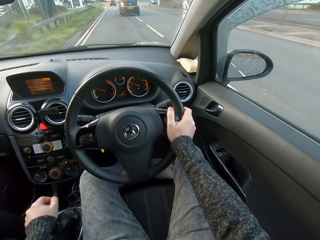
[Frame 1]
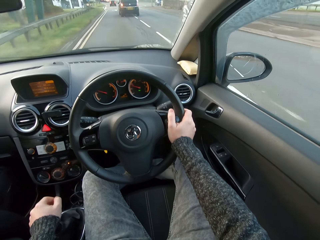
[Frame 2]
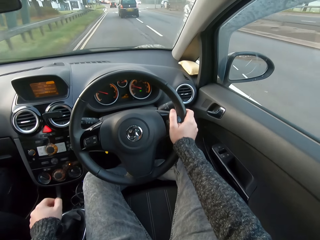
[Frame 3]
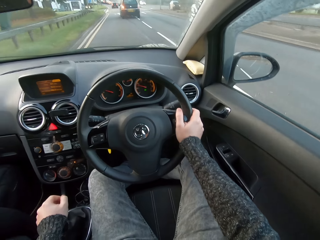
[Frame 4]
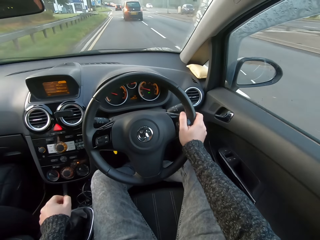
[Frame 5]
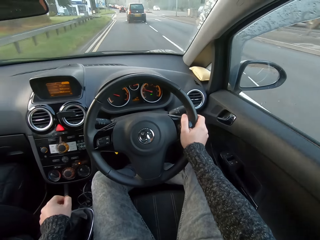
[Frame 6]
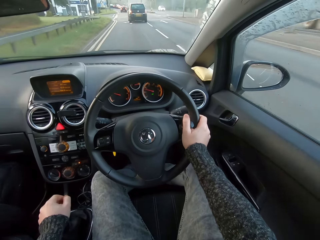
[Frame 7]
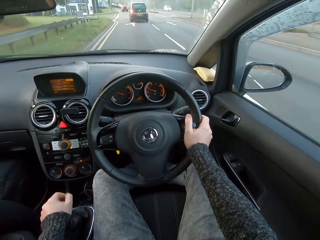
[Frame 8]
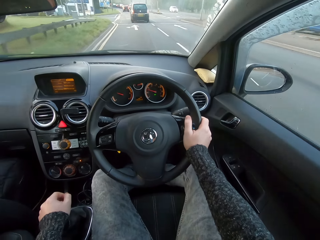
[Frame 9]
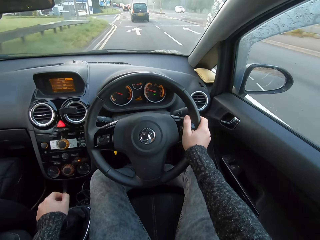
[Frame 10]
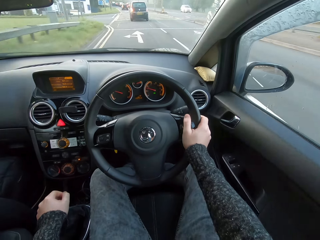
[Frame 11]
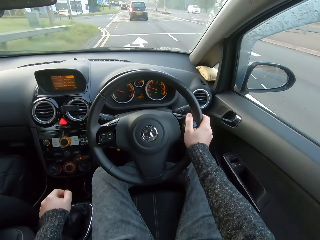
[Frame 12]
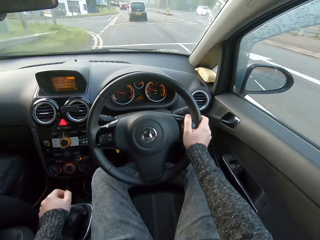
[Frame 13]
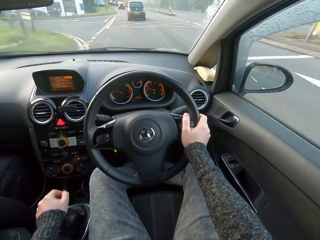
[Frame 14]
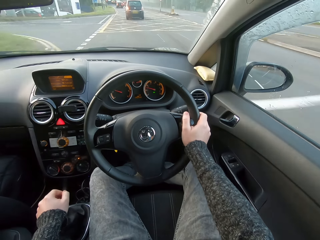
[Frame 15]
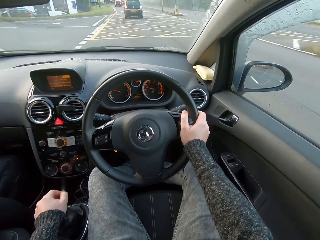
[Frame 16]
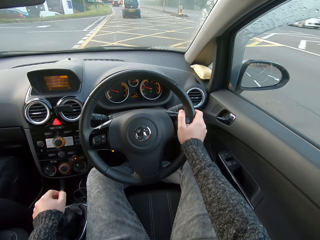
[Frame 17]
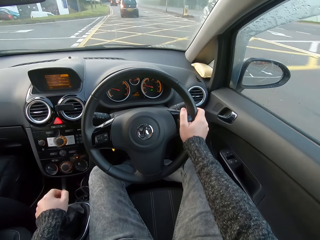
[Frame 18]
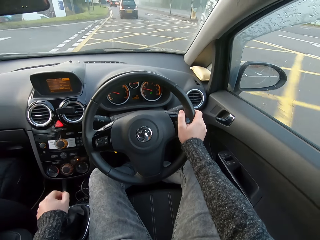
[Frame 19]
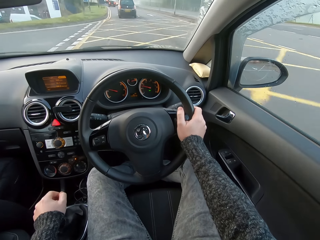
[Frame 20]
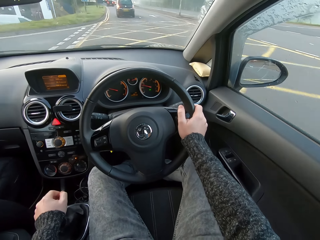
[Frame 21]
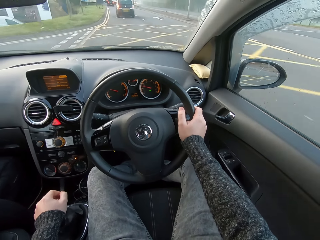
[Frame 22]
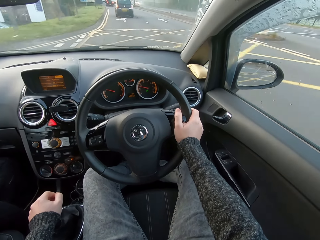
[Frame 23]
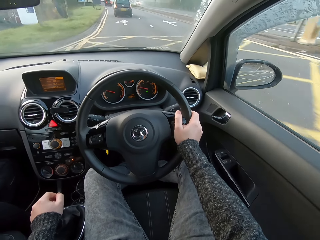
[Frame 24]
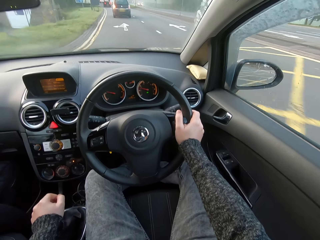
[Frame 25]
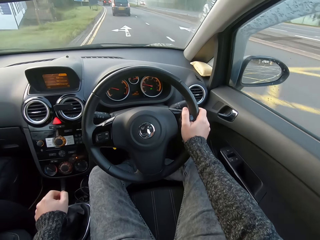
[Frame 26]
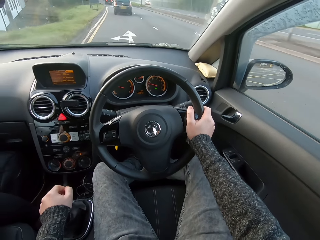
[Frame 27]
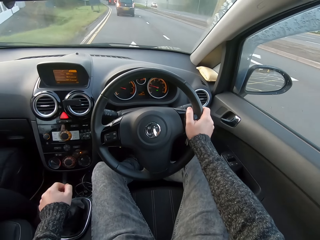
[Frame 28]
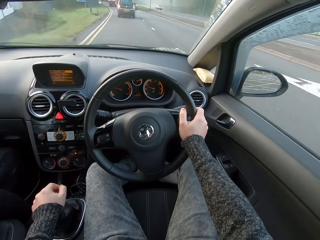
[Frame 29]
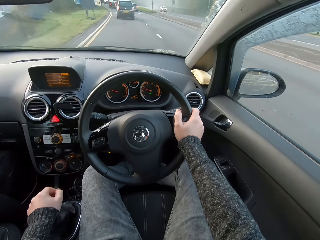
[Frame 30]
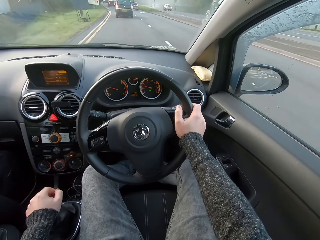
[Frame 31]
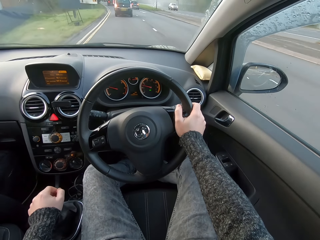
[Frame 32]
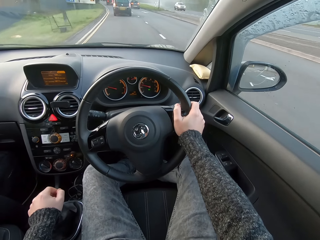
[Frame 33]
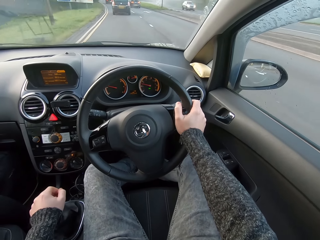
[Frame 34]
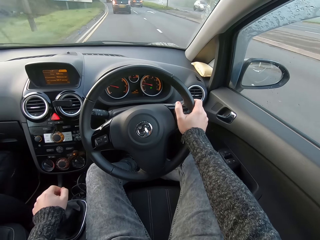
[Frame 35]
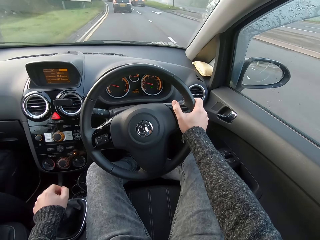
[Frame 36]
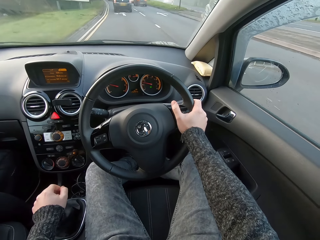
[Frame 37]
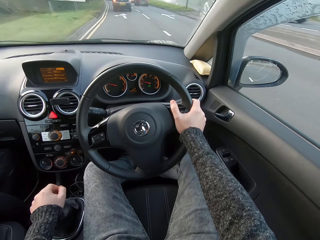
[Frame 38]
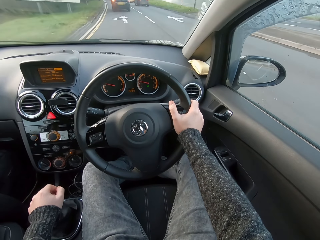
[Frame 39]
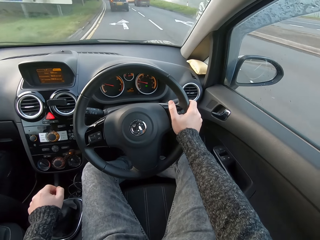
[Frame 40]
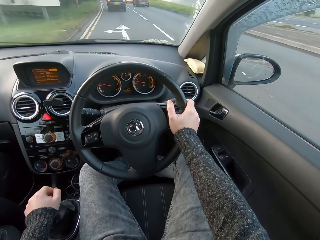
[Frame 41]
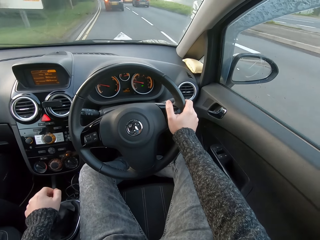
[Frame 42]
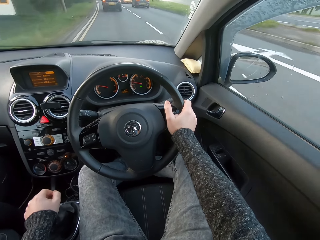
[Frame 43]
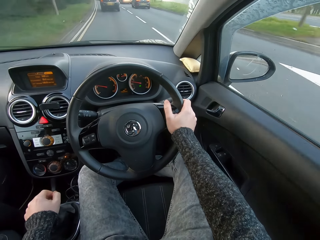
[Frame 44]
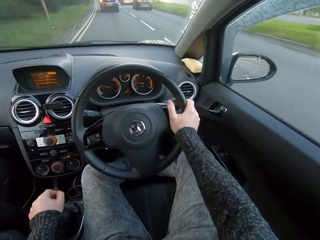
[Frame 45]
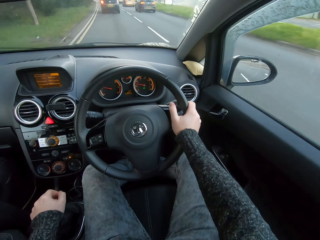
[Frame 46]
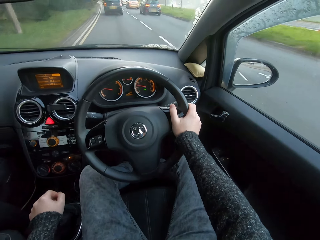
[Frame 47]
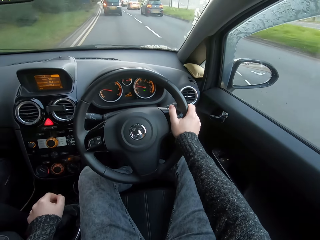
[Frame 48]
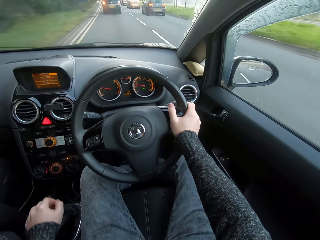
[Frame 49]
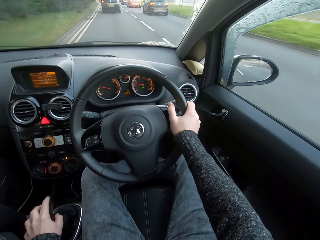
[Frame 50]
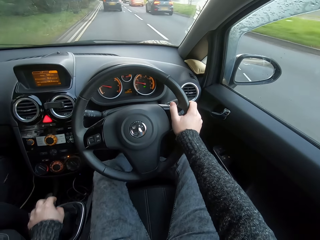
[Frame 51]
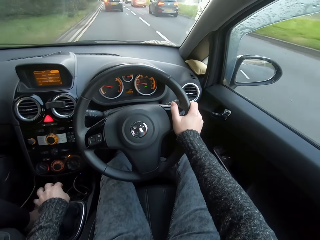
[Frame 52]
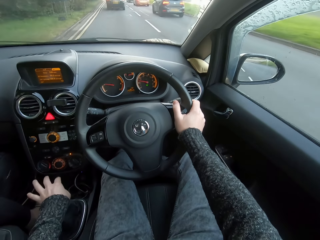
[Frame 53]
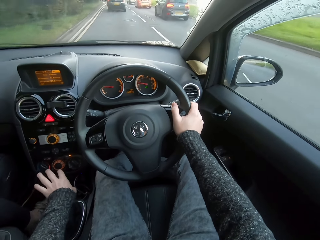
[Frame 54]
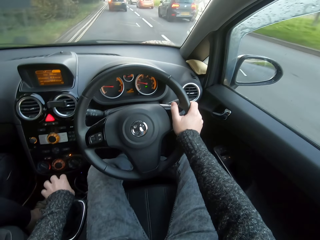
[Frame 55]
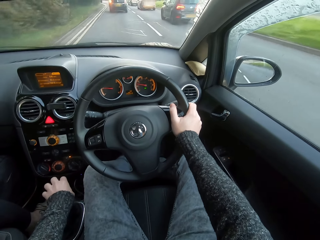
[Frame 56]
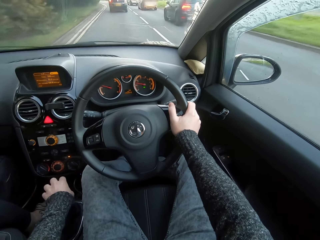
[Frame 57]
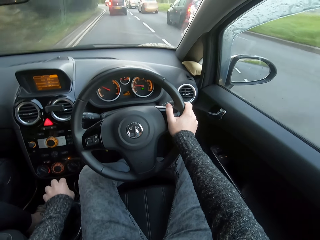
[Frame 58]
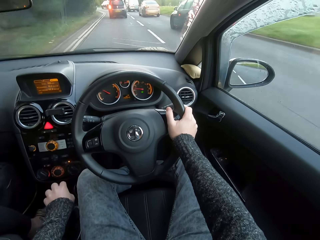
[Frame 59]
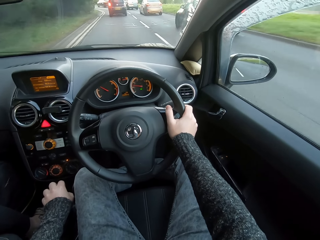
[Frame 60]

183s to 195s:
The camera wearer shifts the gear with the left hand.

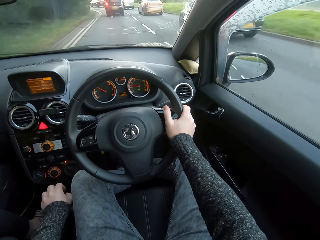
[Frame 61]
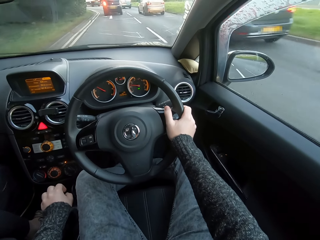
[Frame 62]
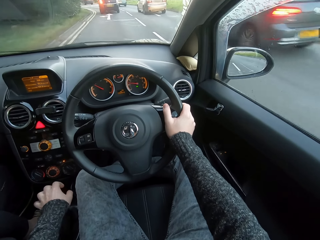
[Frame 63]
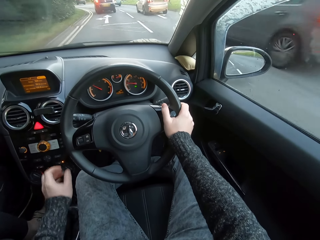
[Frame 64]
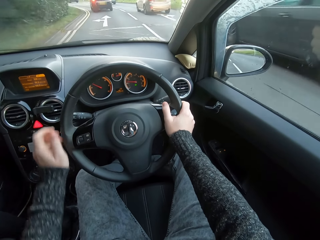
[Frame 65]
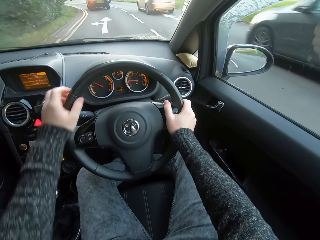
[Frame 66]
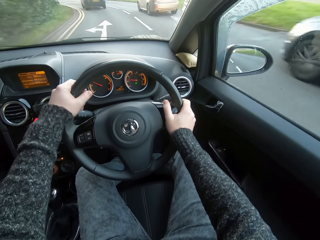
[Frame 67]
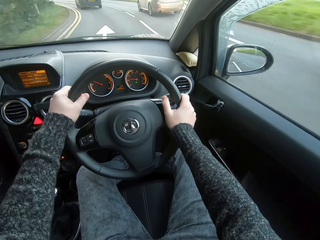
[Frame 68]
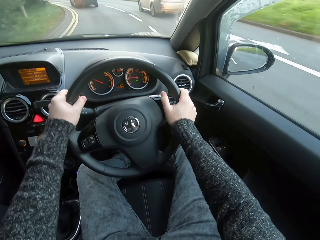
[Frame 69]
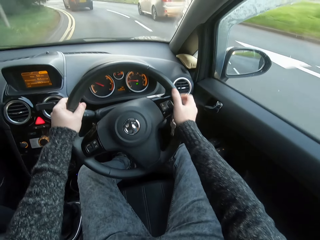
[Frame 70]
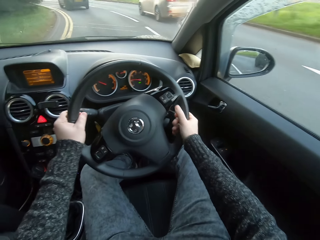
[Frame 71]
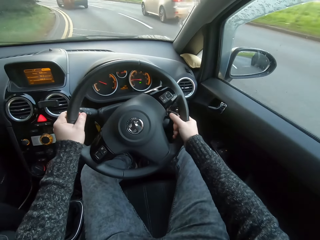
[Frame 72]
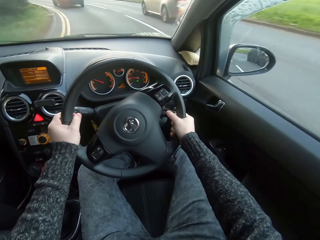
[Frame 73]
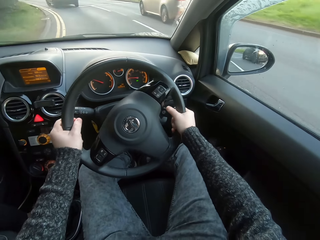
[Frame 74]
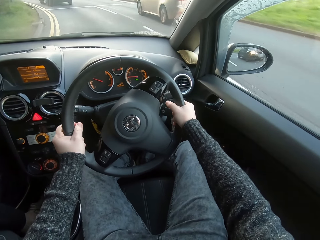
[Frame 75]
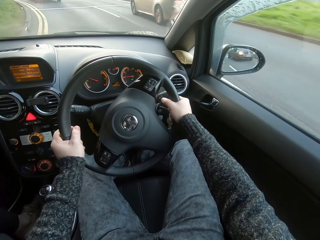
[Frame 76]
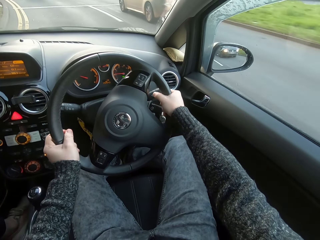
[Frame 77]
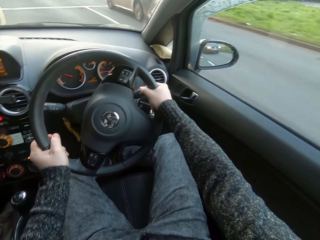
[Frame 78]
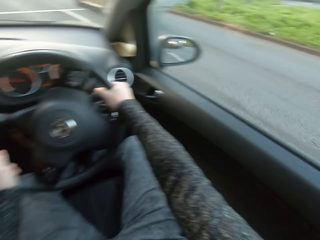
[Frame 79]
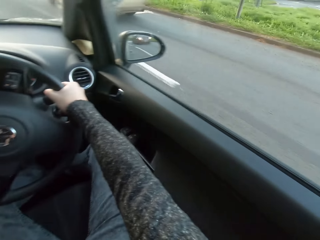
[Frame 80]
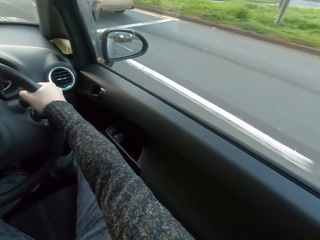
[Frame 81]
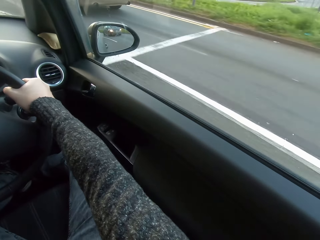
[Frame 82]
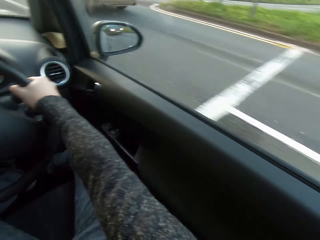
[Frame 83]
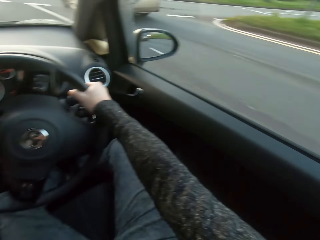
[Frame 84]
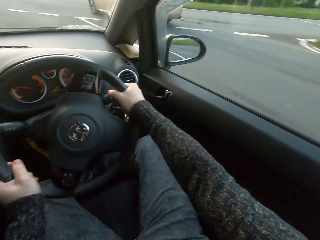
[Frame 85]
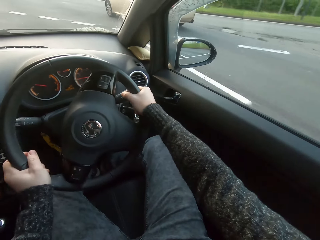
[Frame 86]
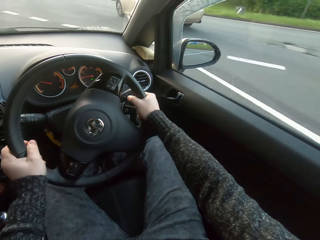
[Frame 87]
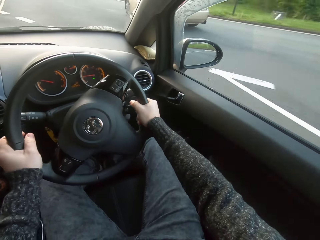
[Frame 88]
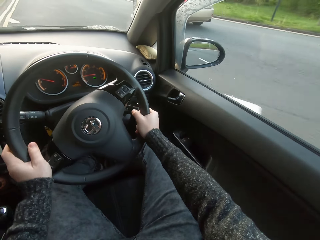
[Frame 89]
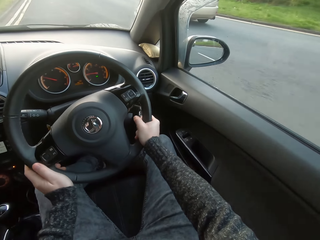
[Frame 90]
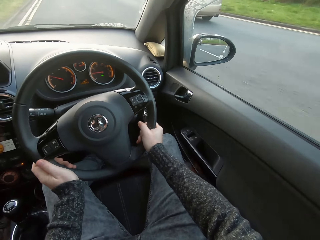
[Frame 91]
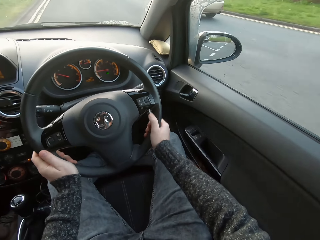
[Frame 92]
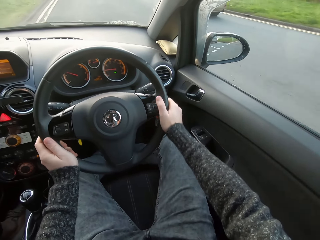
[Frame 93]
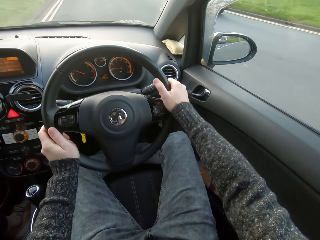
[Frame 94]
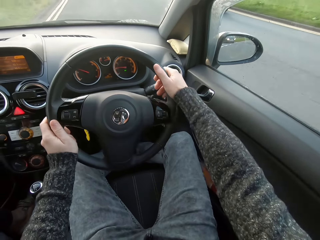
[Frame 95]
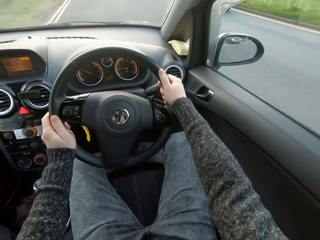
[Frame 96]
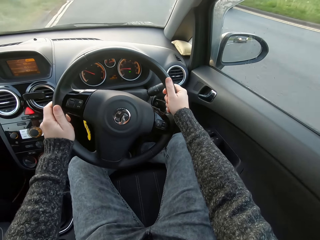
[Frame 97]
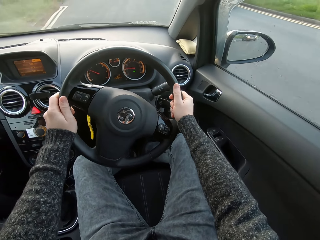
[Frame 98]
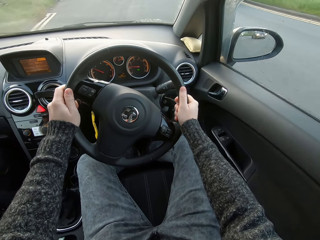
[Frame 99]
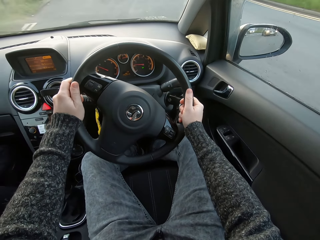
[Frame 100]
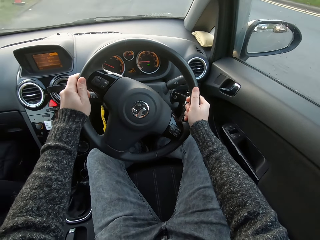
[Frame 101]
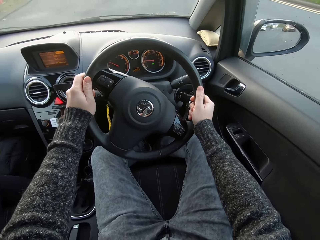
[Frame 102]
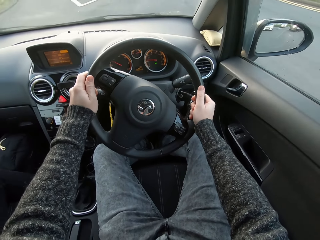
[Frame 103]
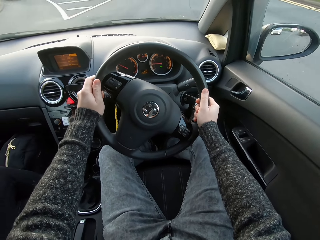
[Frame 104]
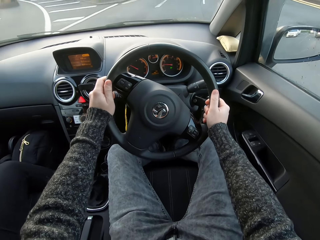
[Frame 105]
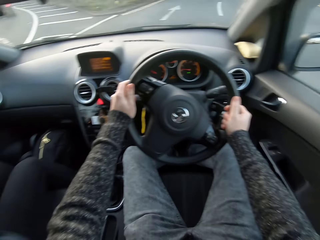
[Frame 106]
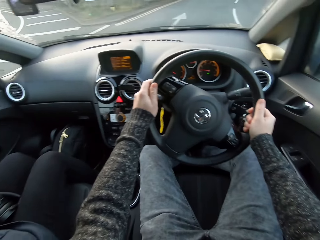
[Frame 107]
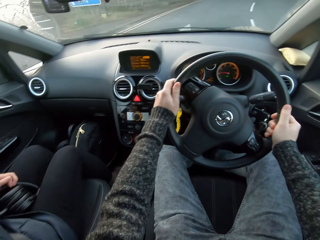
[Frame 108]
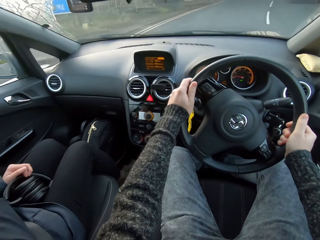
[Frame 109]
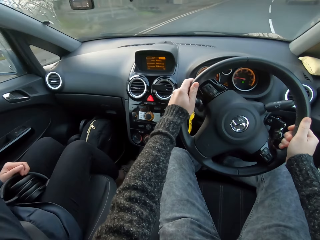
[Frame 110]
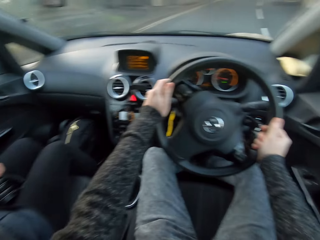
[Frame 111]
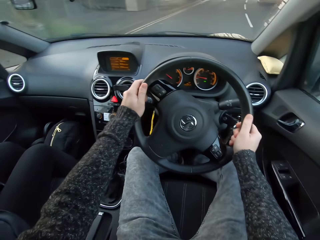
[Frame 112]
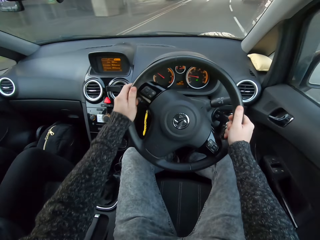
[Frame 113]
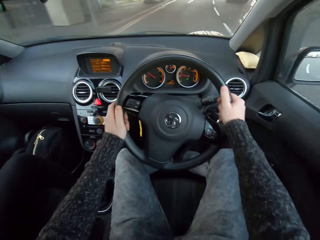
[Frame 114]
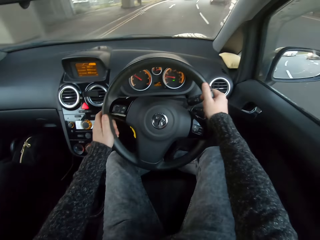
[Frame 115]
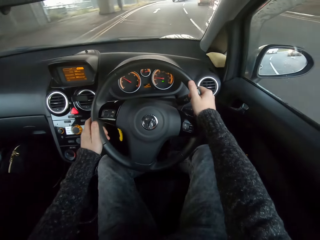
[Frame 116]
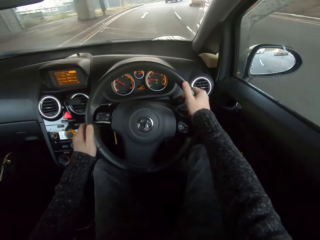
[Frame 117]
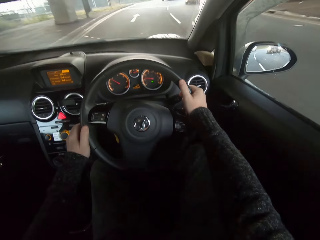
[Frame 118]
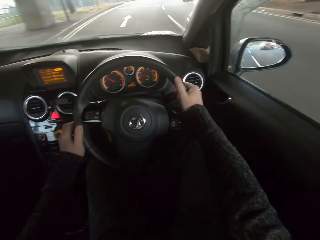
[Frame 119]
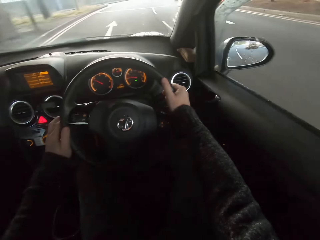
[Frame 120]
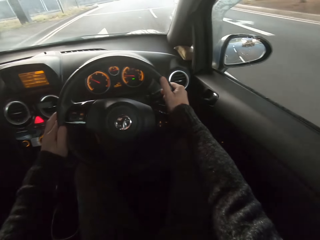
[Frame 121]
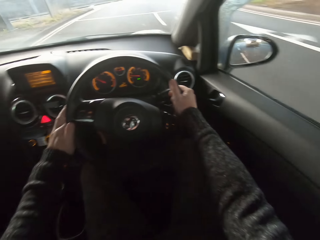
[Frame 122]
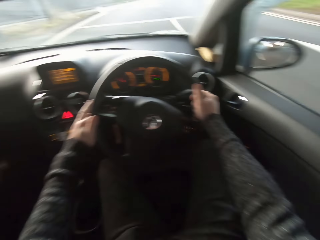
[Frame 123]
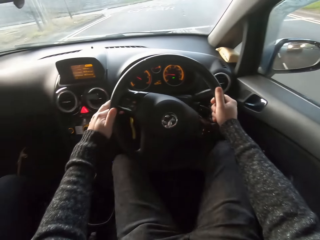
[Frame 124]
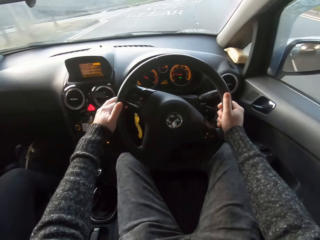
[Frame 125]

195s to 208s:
The camera wearer puts a hand on the steering. They control the steering.
